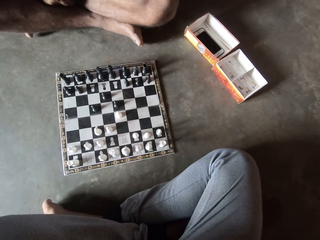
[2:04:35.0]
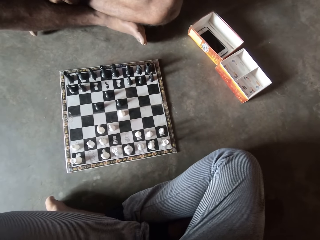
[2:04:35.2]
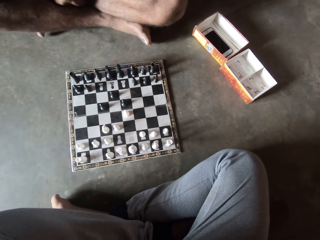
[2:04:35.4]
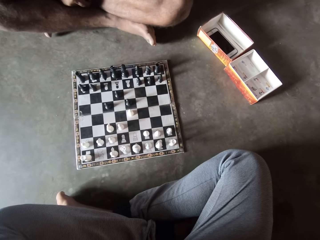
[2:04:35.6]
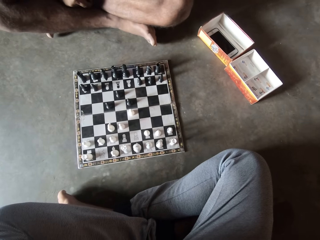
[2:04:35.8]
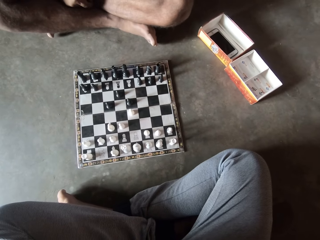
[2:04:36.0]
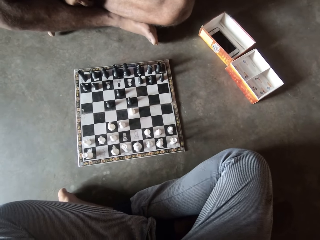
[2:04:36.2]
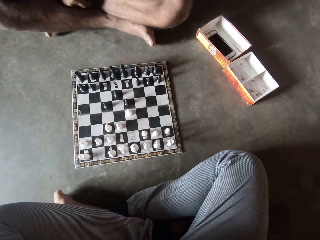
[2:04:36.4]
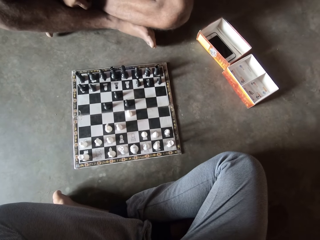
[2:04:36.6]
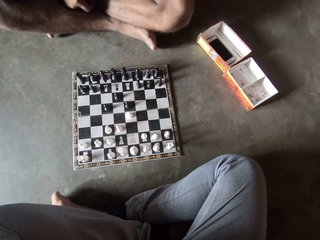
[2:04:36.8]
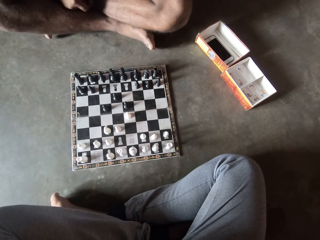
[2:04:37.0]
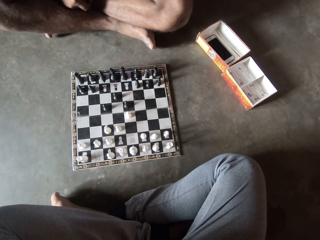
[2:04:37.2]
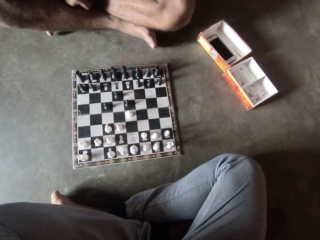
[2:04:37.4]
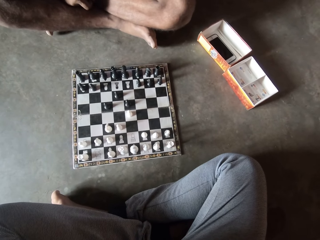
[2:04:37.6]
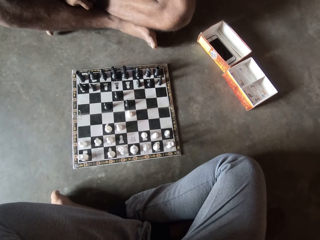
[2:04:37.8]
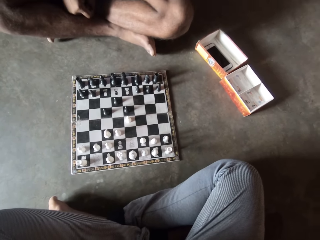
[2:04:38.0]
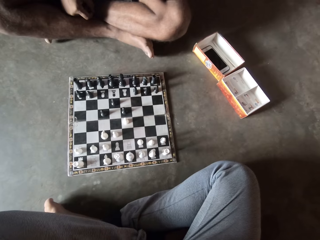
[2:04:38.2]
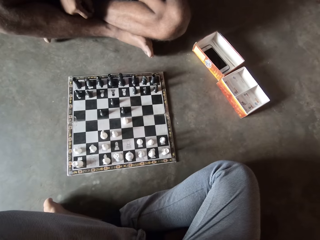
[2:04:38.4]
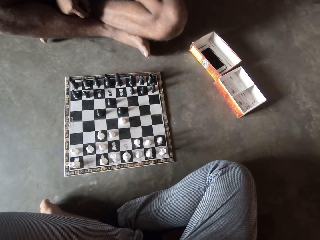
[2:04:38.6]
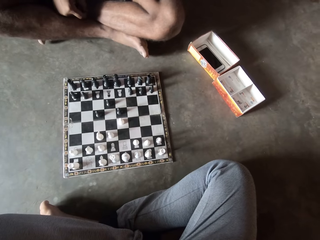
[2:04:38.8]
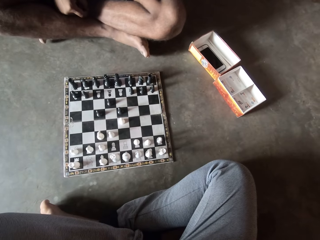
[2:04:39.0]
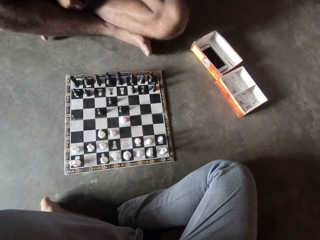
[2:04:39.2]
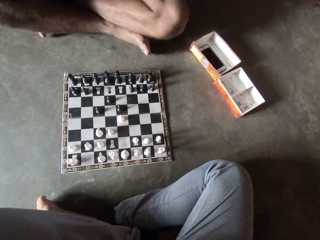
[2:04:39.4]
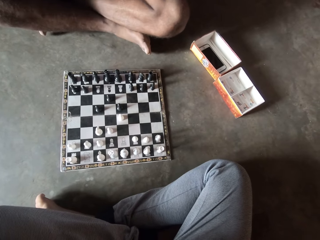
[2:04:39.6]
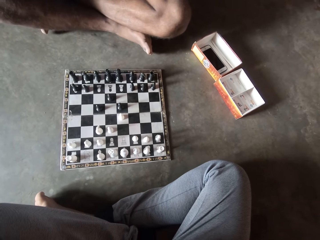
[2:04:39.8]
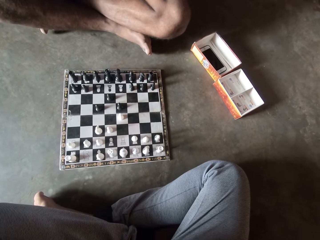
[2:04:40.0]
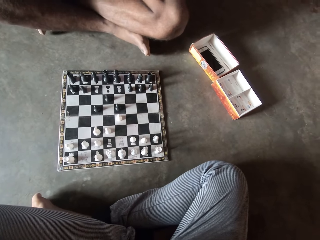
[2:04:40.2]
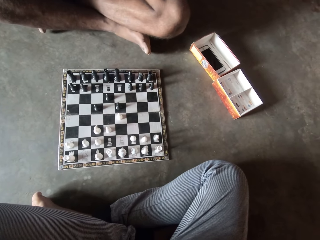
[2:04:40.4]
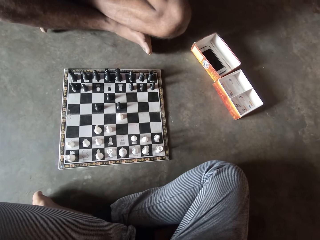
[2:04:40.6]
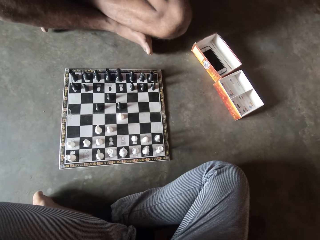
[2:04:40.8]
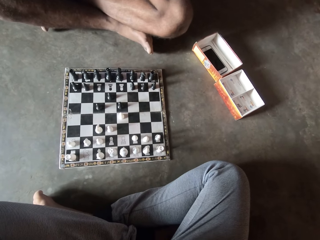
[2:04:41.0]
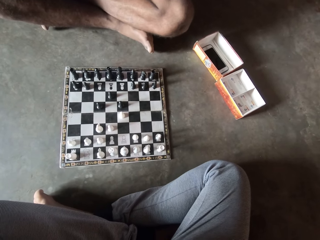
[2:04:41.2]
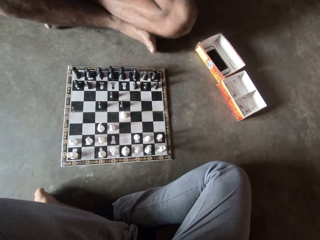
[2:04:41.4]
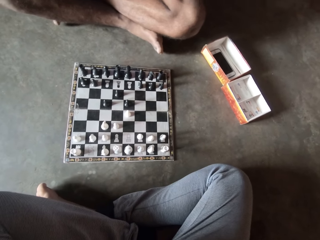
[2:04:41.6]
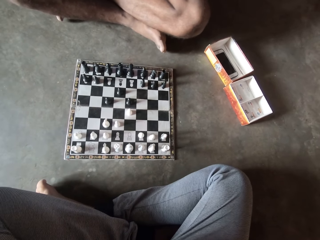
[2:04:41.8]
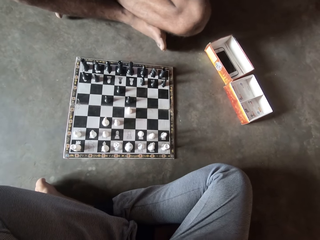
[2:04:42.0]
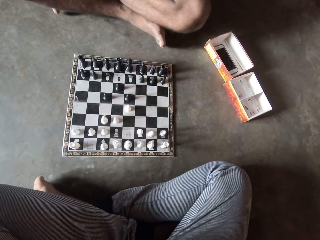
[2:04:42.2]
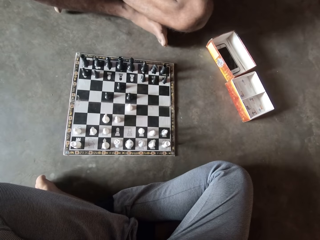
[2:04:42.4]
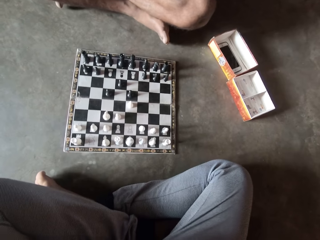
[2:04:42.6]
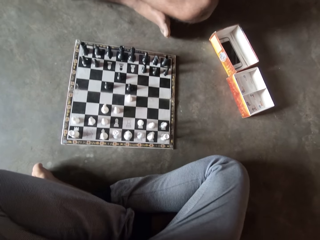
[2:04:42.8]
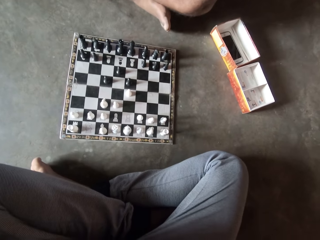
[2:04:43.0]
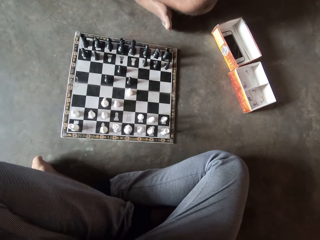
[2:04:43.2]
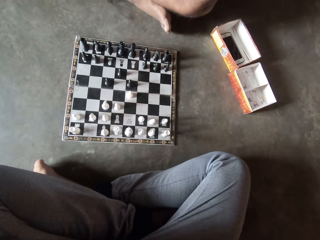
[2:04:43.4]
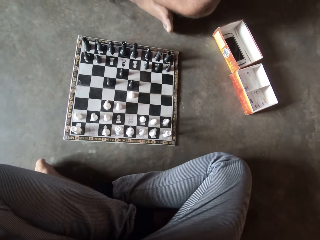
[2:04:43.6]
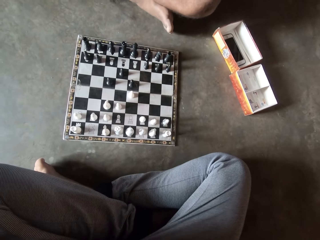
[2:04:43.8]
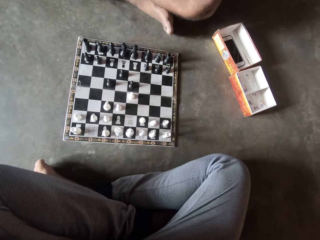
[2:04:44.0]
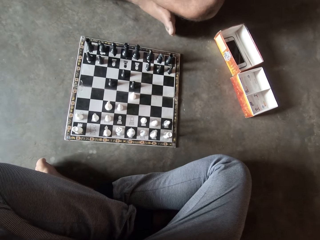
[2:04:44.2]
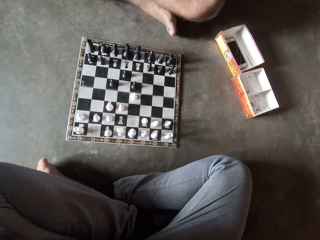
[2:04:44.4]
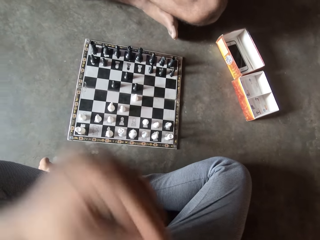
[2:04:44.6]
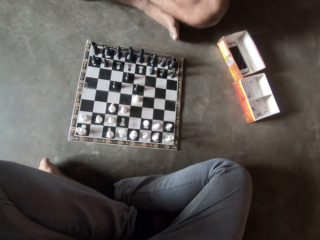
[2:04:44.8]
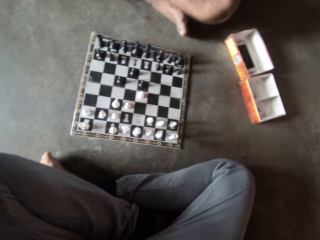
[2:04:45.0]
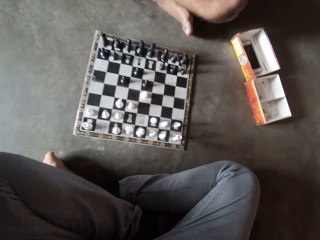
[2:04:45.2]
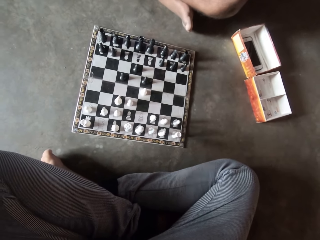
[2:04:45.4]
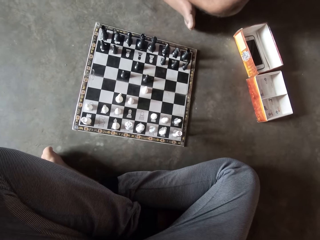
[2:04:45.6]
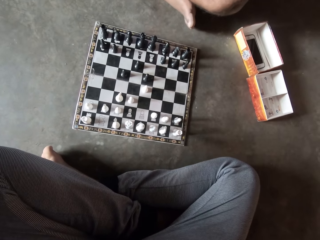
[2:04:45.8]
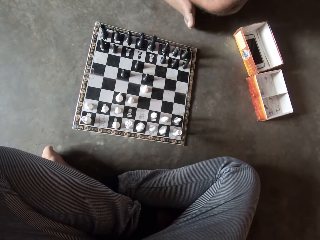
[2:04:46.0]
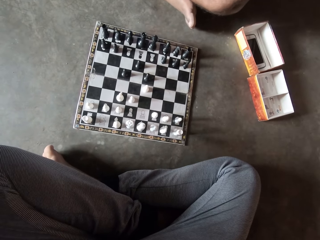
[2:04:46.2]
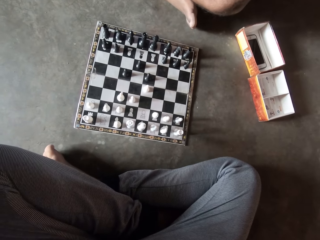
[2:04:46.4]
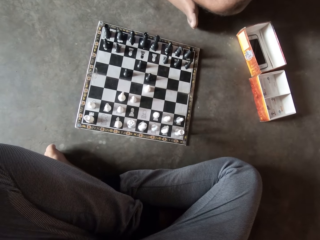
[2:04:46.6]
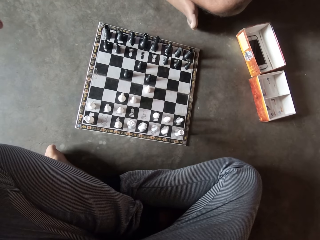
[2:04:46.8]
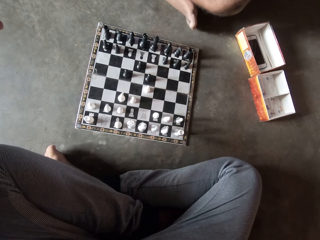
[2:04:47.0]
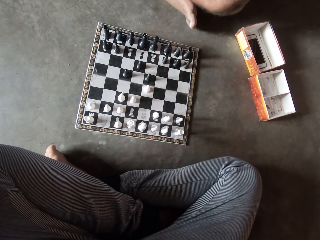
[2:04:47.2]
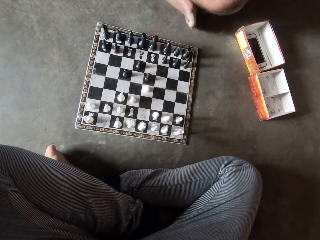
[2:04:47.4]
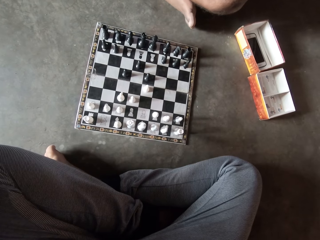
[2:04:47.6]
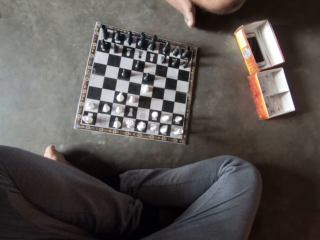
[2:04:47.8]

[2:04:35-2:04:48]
A man moves his hand. The camera wearer moves his hands. He raises his left hand towards his ear.

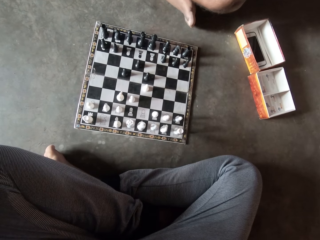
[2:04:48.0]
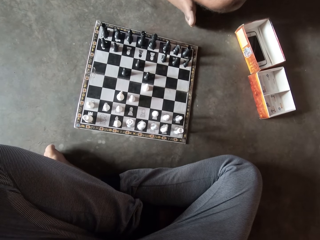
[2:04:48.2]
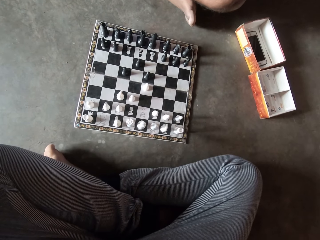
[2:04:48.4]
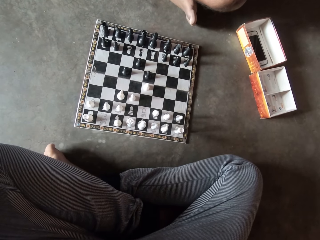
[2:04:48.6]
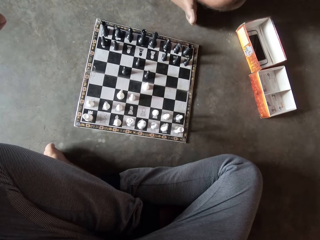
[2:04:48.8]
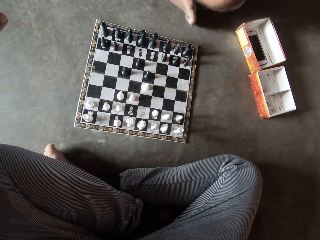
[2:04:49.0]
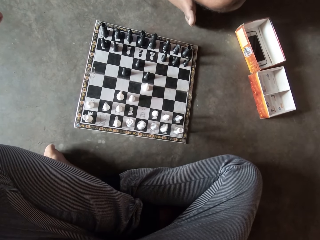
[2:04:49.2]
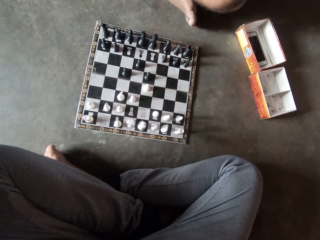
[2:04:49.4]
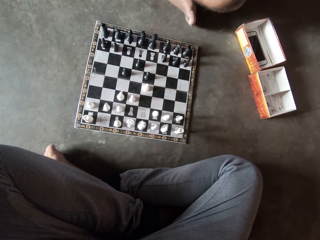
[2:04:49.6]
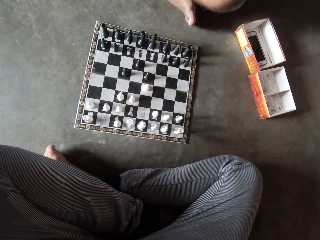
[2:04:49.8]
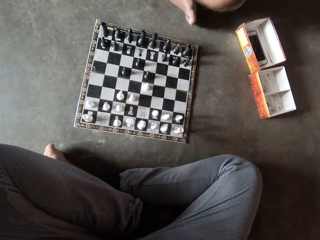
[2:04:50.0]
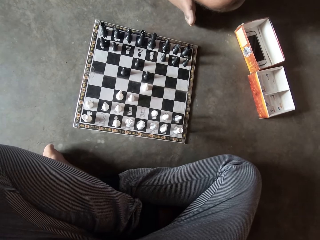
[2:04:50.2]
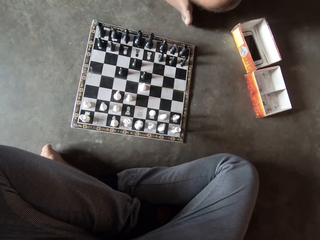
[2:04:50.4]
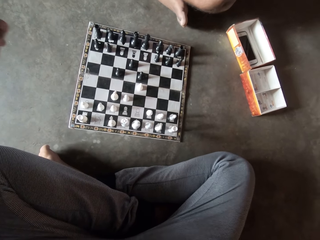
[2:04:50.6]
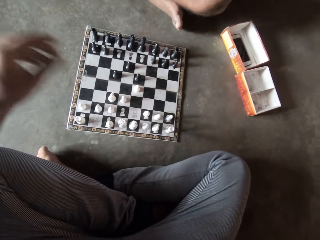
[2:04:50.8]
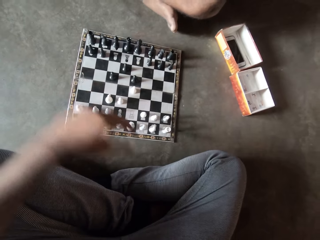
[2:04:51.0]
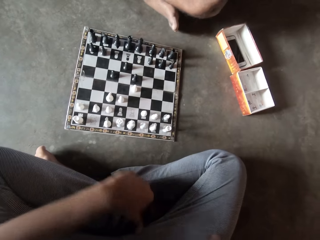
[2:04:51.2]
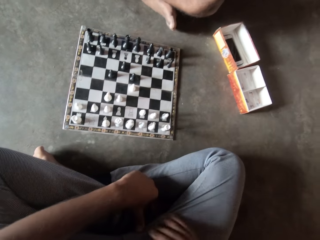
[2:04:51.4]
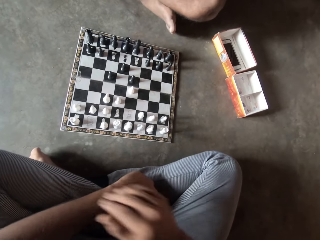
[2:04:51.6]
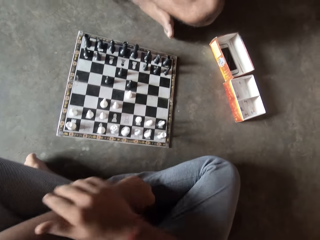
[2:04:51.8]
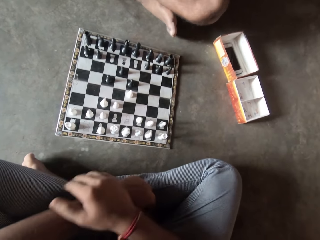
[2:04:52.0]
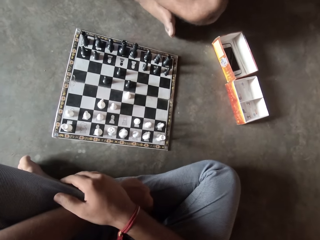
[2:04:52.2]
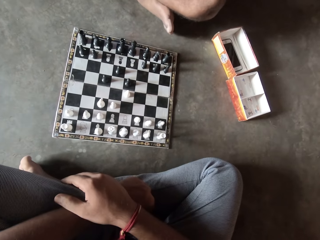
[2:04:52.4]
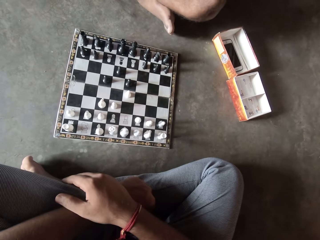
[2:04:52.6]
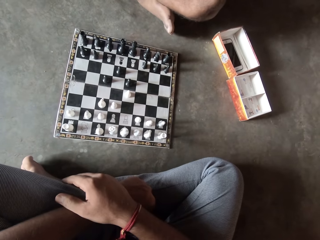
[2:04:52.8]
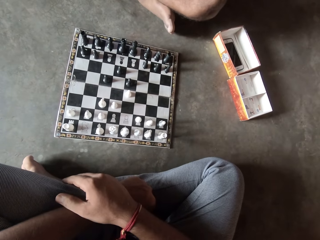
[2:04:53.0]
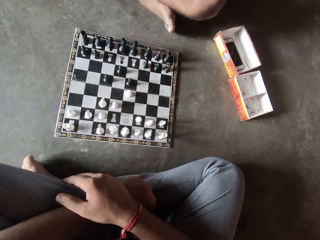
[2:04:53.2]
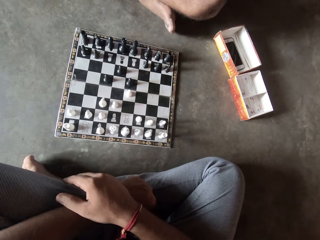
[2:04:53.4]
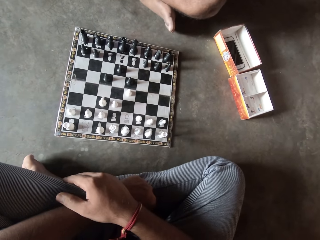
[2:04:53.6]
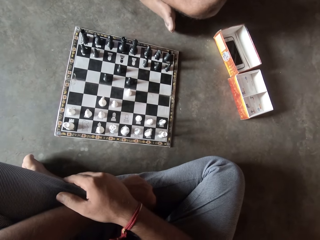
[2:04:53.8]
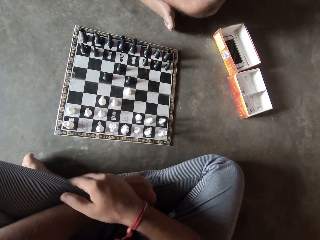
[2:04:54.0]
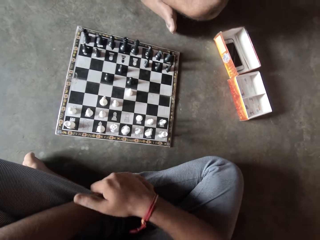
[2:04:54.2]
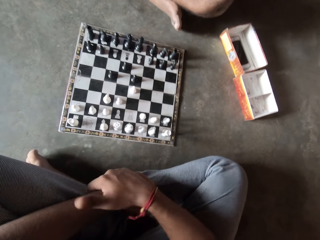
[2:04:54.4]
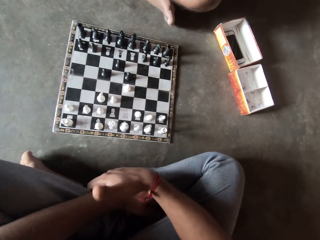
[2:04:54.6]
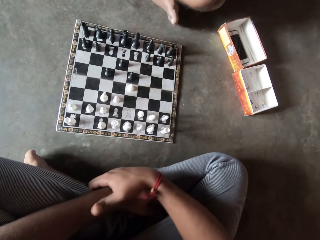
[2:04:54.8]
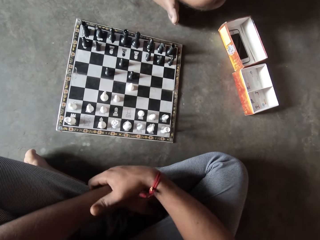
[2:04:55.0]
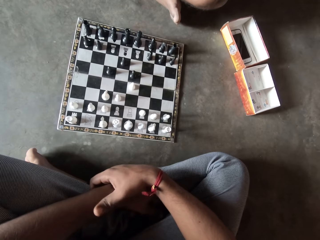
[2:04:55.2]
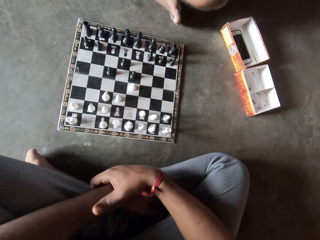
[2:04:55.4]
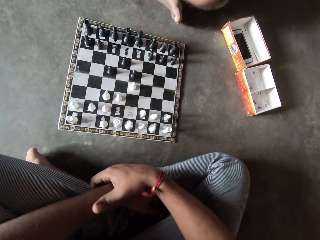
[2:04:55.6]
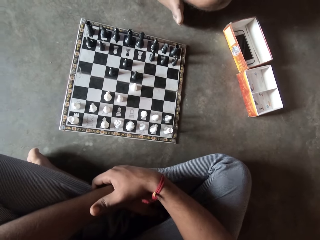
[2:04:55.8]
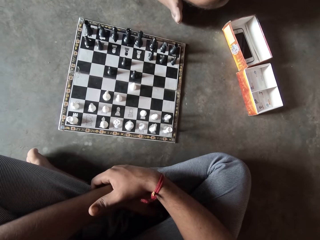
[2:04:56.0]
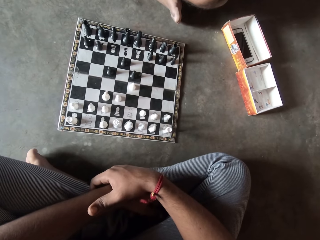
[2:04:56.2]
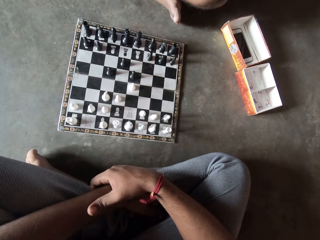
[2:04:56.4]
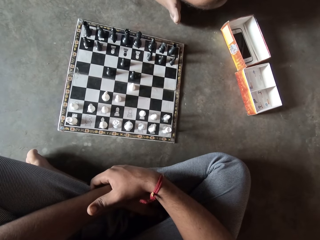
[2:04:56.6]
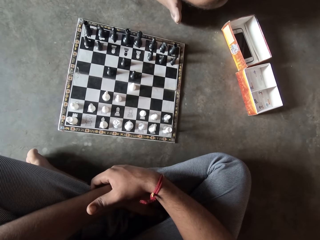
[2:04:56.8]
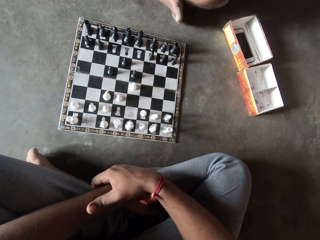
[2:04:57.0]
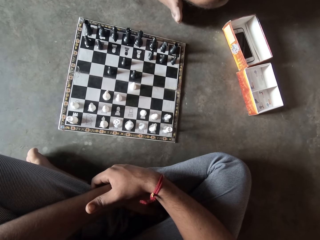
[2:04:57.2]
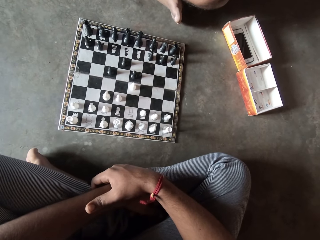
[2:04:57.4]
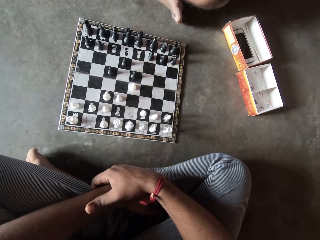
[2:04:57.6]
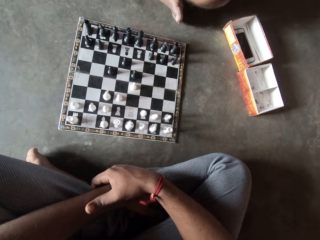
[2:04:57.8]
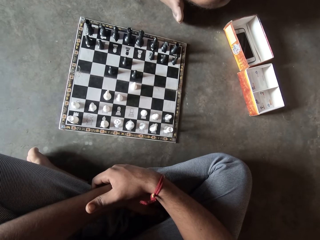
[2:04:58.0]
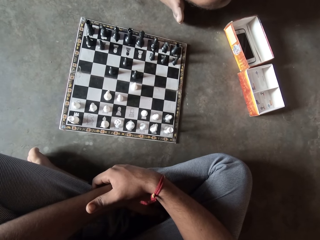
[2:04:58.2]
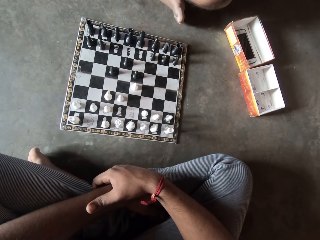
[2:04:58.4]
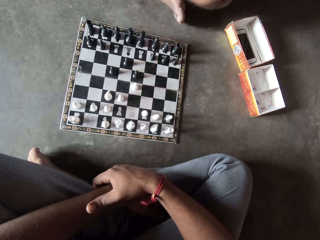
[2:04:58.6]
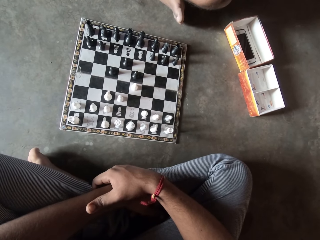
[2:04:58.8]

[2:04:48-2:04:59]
The camera wearer places his left hand on his lap. He puts his right hand on his left hand. He taps his hand with his thumb.
